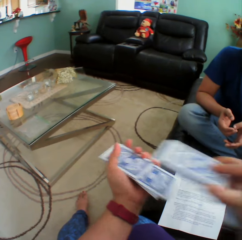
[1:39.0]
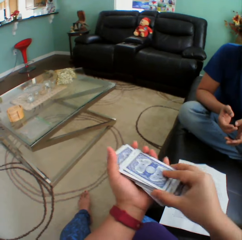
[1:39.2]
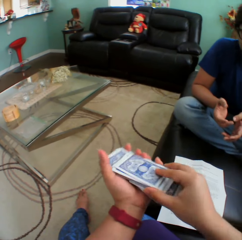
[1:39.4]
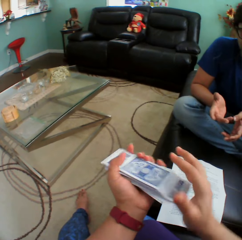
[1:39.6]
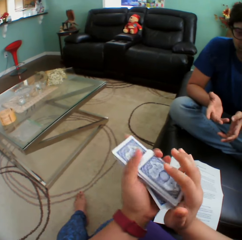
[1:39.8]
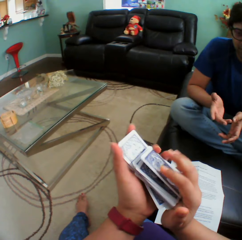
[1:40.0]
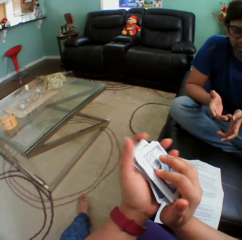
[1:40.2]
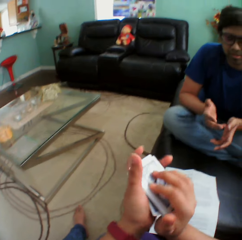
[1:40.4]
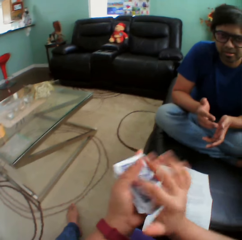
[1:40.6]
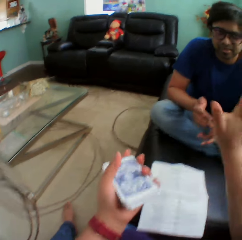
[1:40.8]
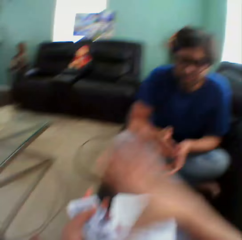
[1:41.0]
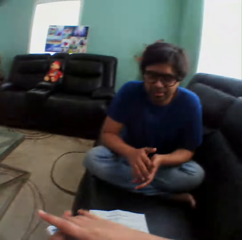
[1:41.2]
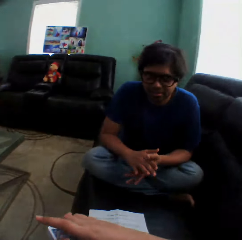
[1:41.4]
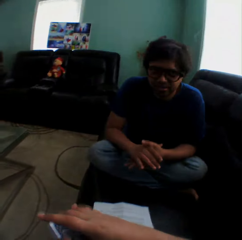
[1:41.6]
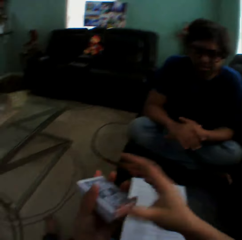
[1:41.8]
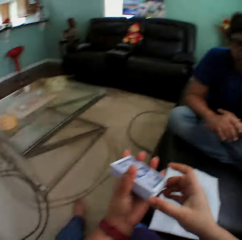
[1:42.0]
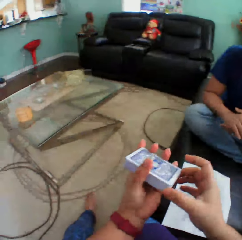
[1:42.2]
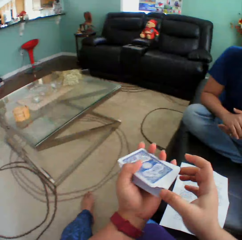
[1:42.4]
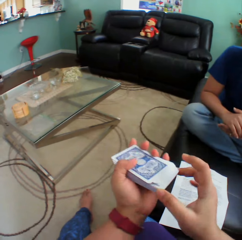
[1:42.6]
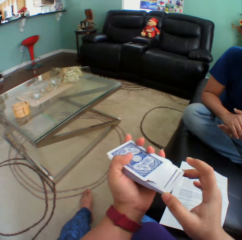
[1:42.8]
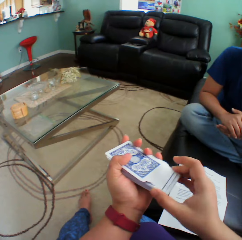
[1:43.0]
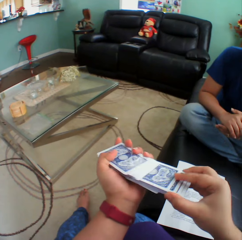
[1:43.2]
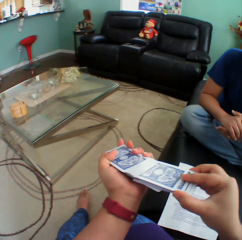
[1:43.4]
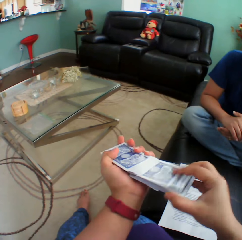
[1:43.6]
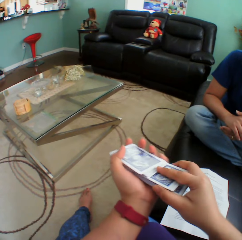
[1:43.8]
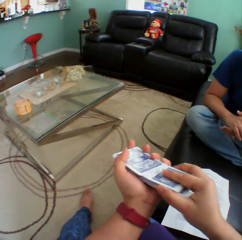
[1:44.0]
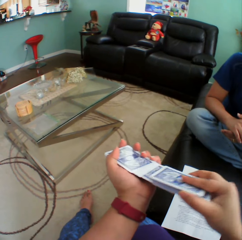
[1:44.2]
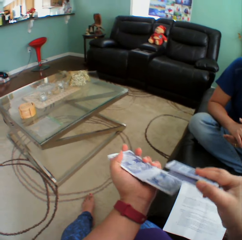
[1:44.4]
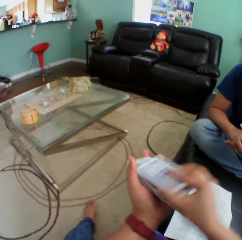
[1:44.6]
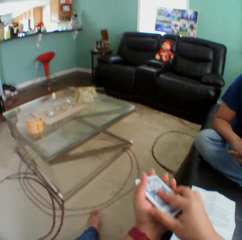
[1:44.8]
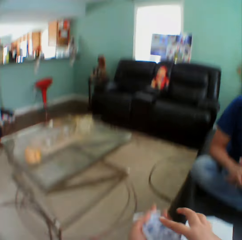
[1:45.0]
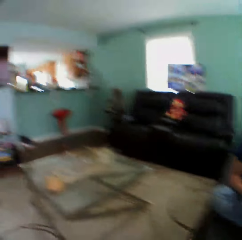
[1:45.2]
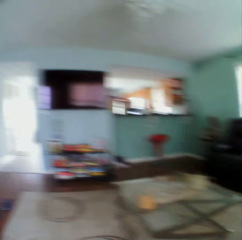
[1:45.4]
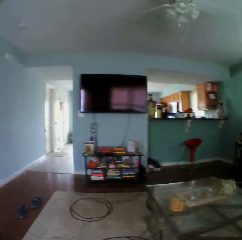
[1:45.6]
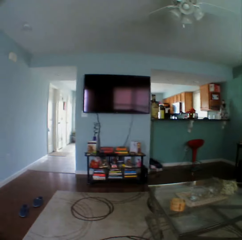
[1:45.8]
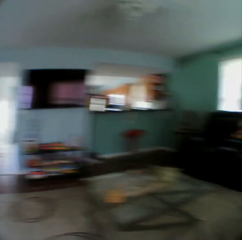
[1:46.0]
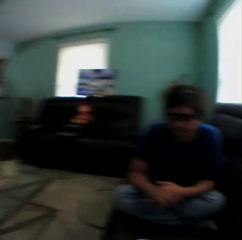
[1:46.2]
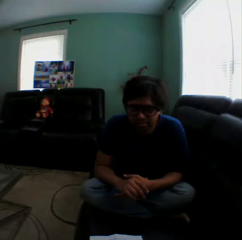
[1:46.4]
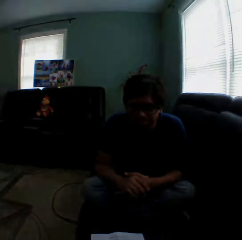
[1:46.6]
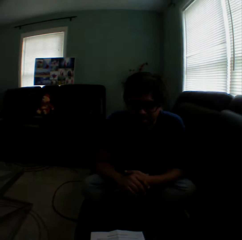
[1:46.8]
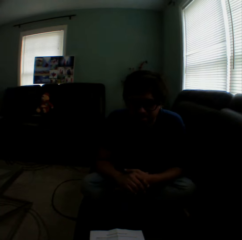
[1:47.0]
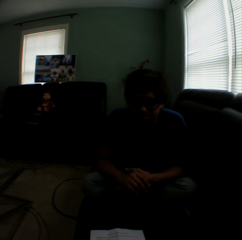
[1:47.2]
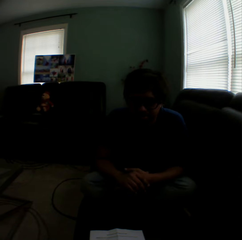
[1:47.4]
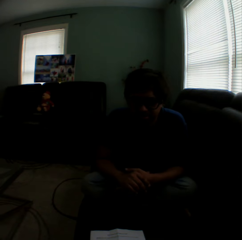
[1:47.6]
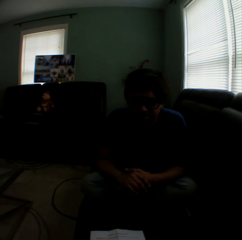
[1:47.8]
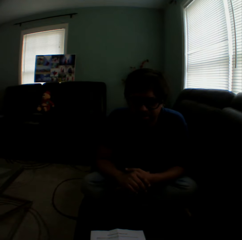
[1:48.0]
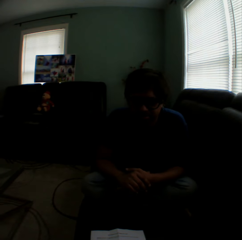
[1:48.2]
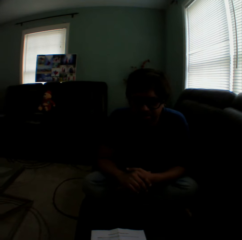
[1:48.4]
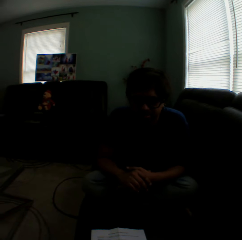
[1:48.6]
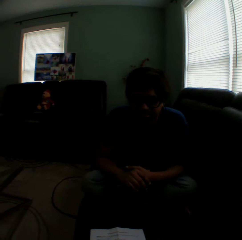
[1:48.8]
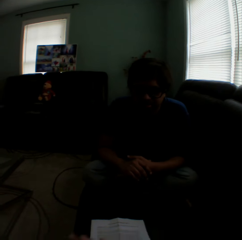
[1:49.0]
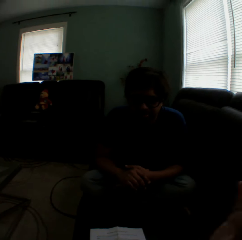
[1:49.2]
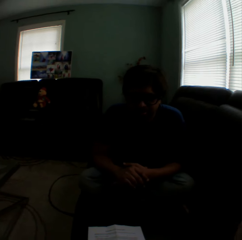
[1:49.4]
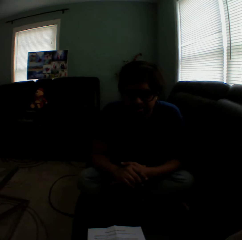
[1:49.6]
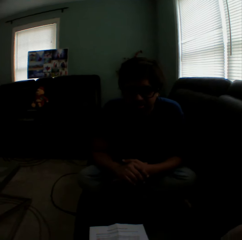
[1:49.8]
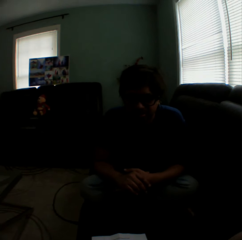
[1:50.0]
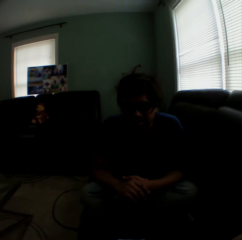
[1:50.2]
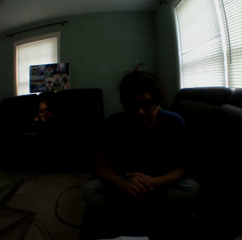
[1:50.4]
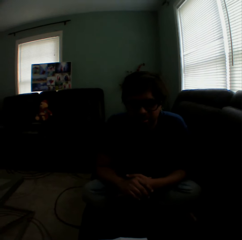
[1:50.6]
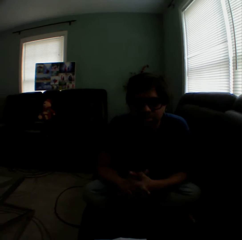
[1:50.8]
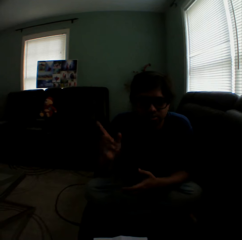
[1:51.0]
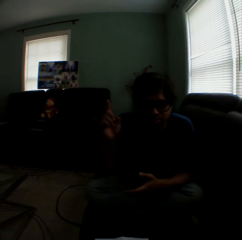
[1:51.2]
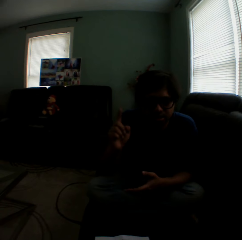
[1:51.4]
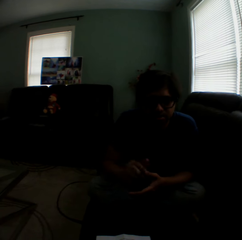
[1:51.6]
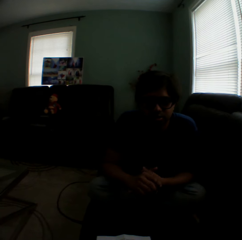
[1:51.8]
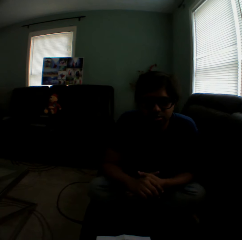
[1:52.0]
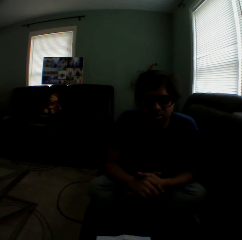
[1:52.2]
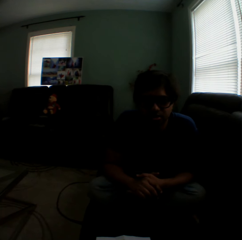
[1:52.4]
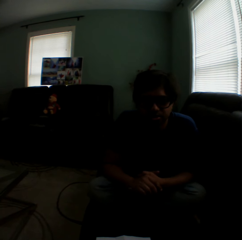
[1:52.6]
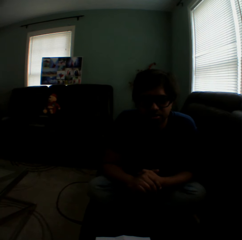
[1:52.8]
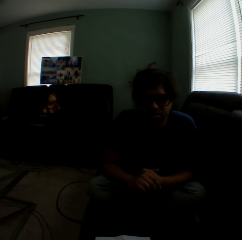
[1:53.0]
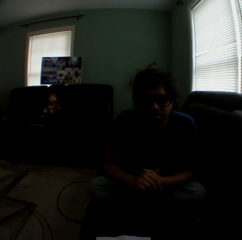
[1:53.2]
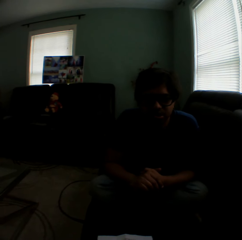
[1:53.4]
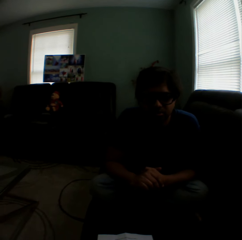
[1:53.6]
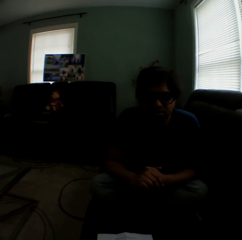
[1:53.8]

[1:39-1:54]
The camera wearer sways a hand. They turn to the side. They shuffle the playing cards. They turn to the side. They lift a hand. A person lifts a finger.

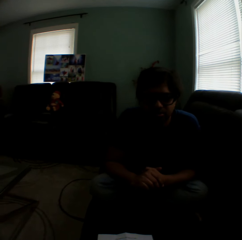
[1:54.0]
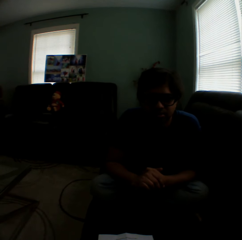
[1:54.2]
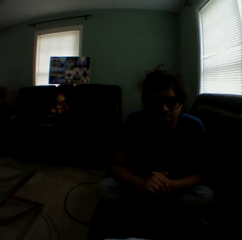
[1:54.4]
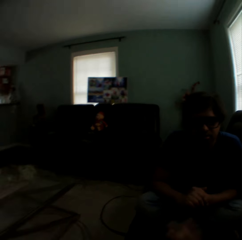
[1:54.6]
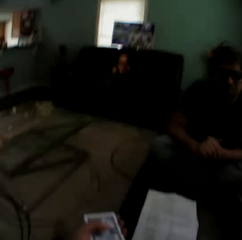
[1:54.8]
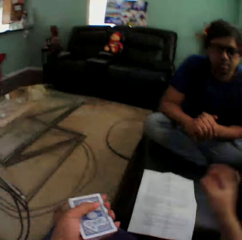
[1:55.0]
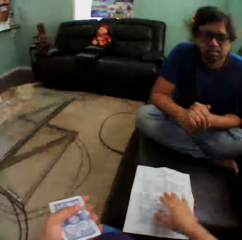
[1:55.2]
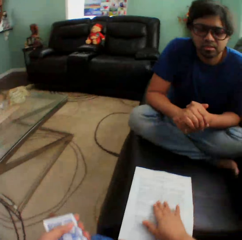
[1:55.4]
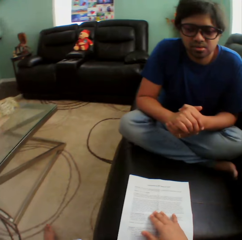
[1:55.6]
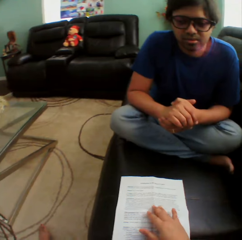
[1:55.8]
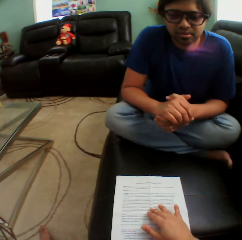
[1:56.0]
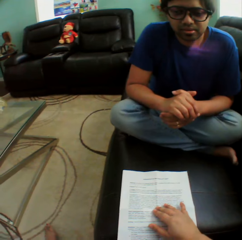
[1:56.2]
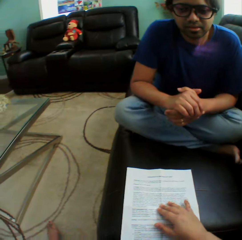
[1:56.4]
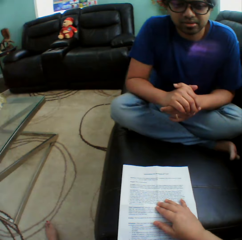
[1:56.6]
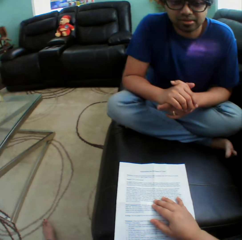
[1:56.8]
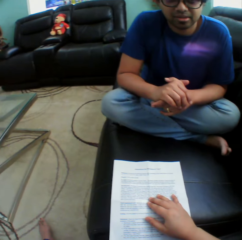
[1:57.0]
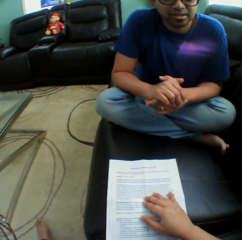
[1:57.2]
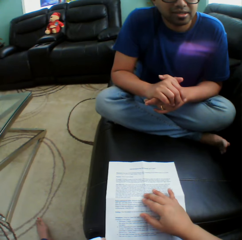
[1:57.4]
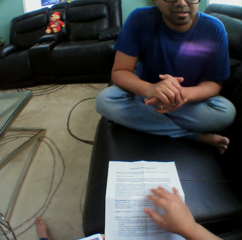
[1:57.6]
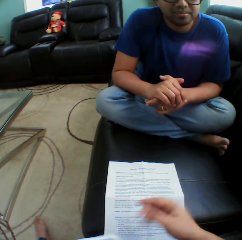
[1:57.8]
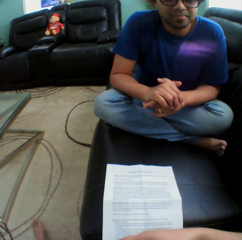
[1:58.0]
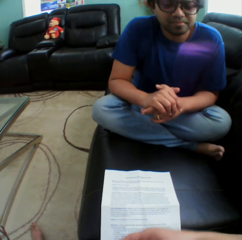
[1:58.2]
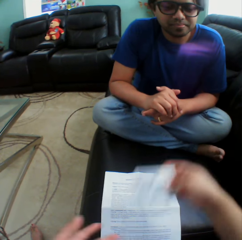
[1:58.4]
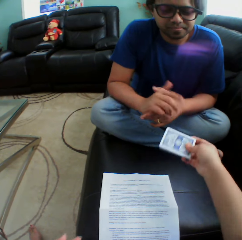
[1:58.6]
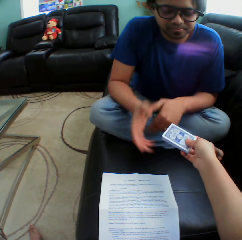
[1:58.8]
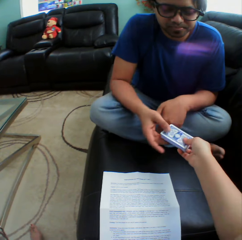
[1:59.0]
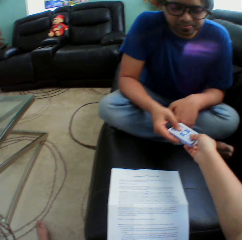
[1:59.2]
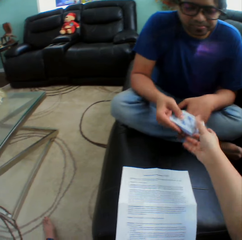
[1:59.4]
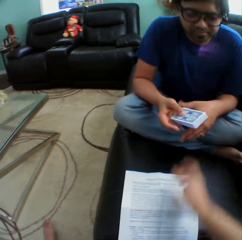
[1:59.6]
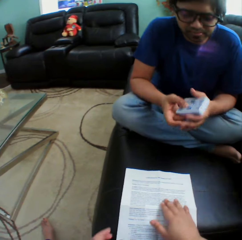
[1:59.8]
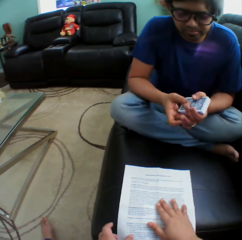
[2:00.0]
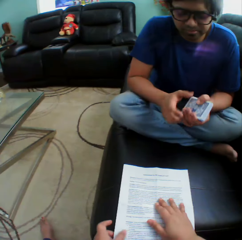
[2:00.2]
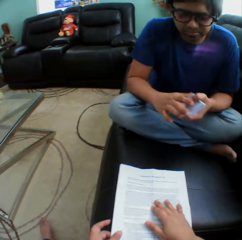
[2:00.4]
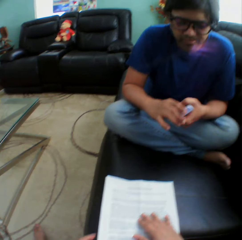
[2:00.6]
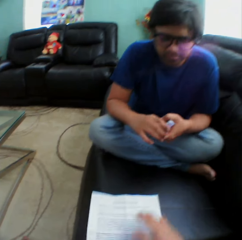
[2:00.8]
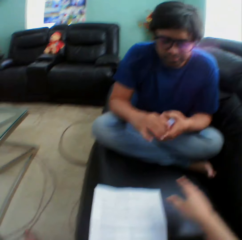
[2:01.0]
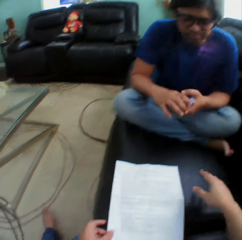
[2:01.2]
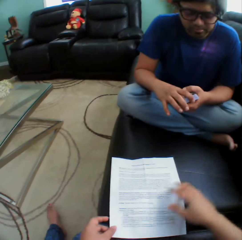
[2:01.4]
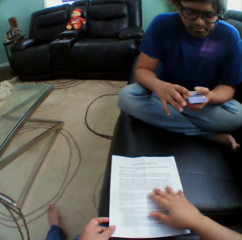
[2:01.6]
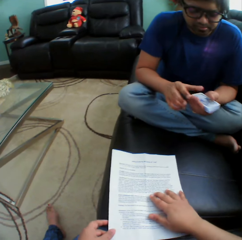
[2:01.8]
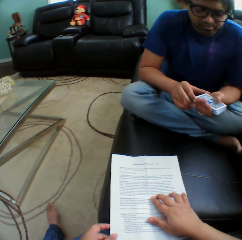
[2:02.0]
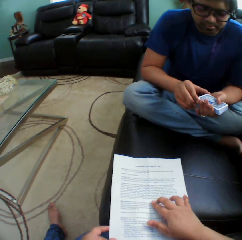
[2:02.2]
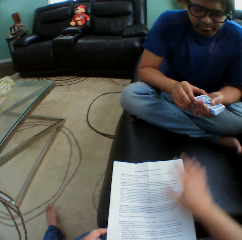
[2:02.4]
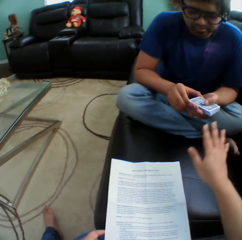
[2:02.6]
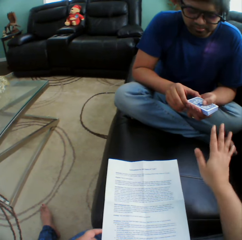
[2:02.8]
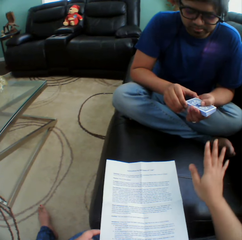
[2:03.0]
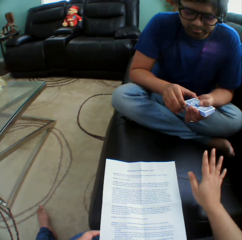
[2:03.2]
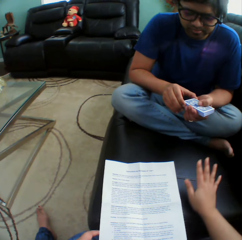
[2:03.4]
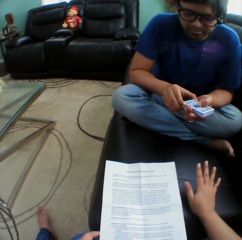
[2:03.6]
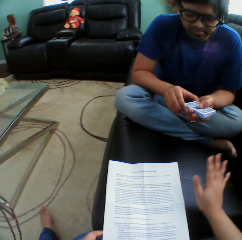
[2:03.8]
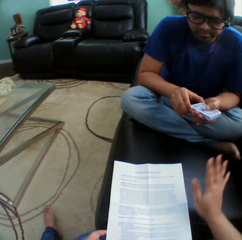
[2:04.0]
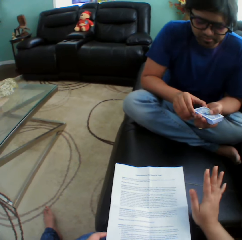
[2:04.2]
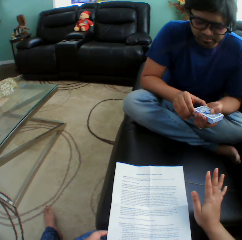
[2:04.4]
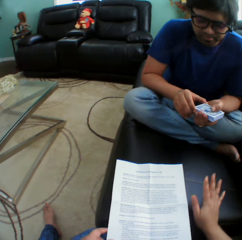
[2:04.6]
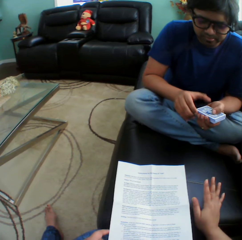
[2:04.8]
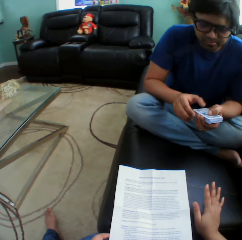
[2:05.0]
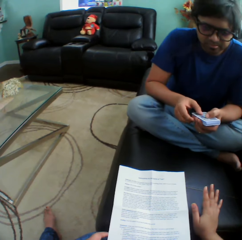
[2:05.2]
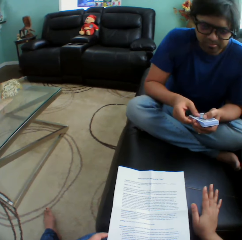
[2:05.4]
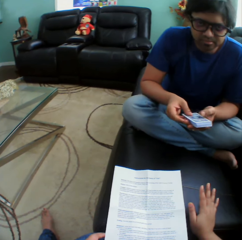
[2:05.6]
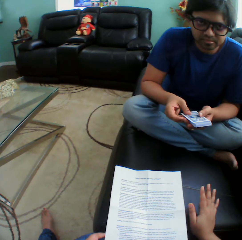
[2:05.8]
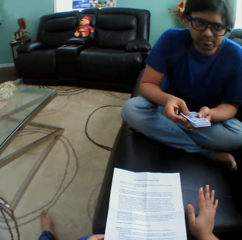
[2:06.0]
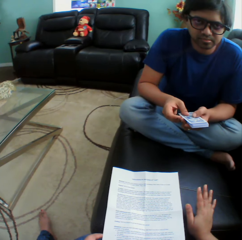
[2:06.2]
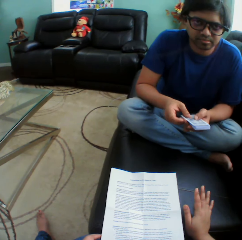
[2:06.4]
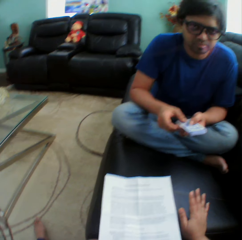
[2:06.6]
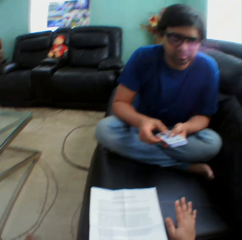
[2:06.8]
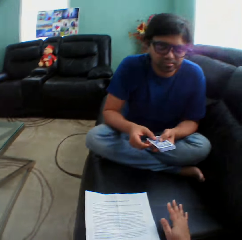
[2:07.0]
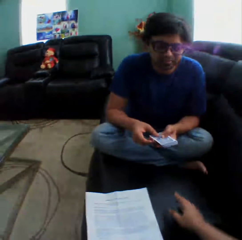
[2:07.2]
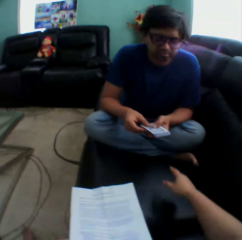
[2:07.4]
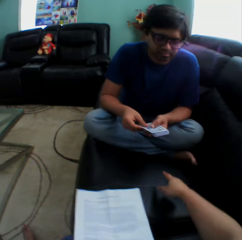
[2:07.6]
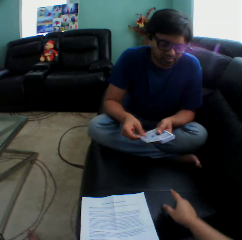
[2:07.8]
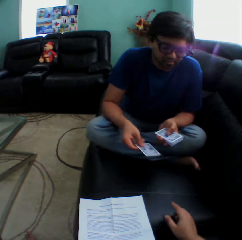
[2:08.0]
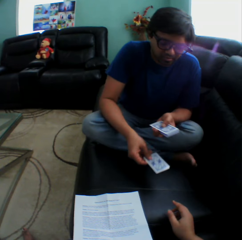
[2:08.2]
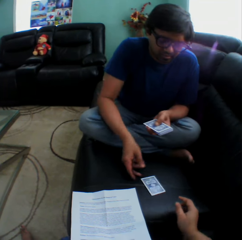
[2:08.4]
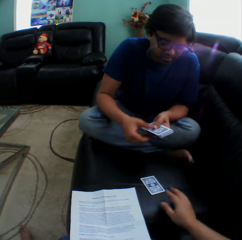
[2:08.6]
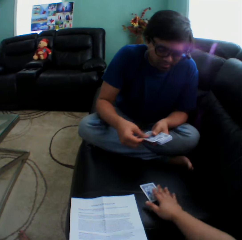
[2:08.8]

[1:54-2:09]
The camera wearer reads on the paper. They hold the paper on the couch. They give the cards to the man. The man holds the playing cards. The camera wearer reads on the paper. They hold the paper on the couch. They lift a hand. They move a hand around. The man holds the playing cards. The camera wearer turns to the side. They point a finger. The man puts a playing card on the couch.
